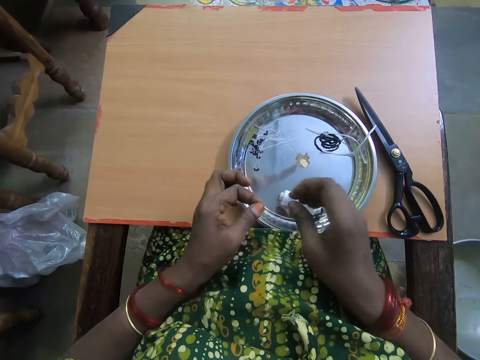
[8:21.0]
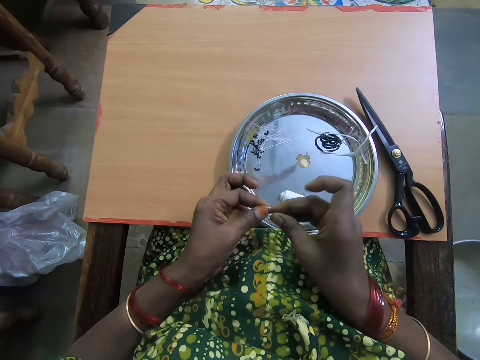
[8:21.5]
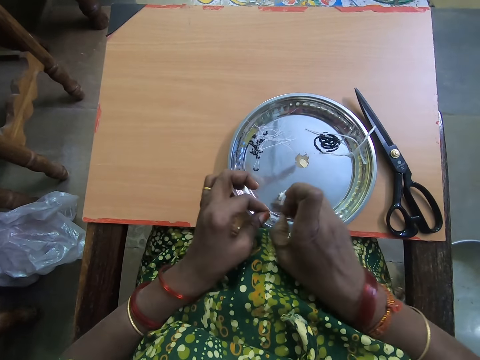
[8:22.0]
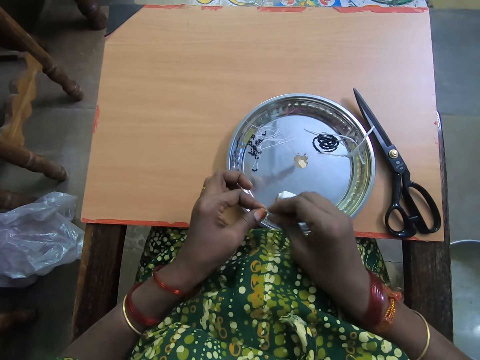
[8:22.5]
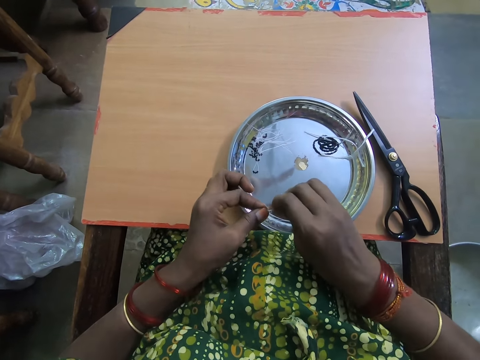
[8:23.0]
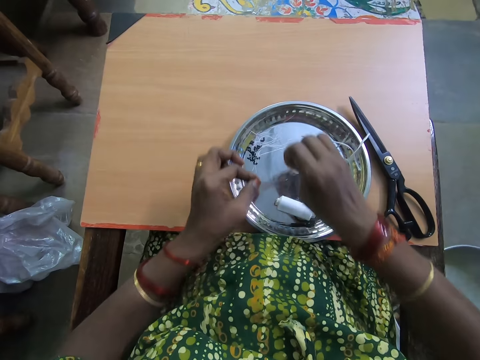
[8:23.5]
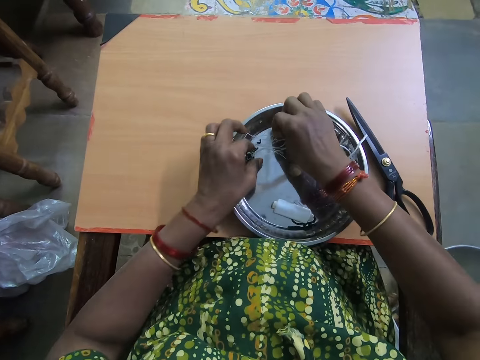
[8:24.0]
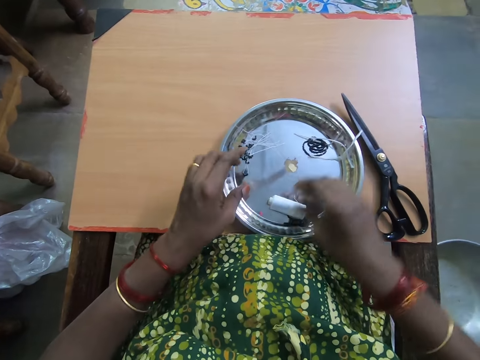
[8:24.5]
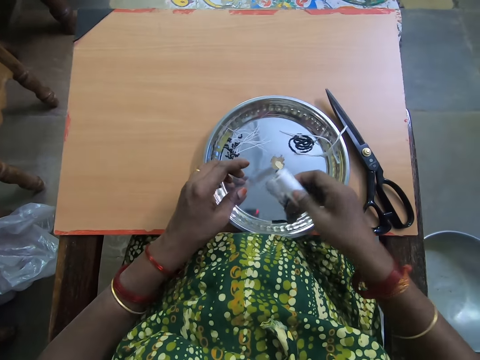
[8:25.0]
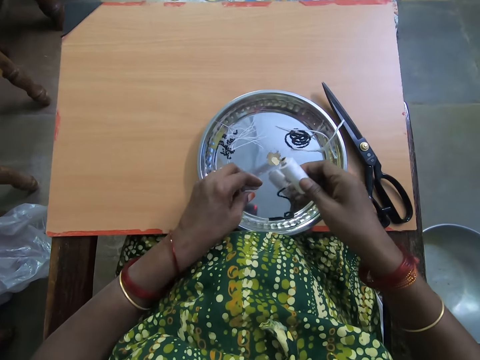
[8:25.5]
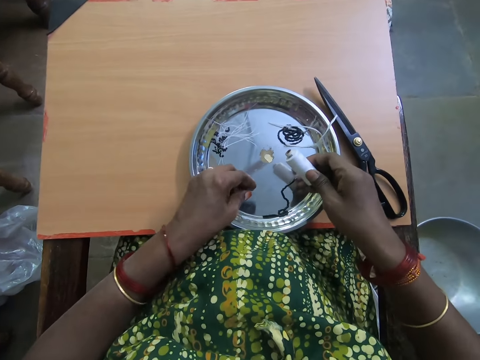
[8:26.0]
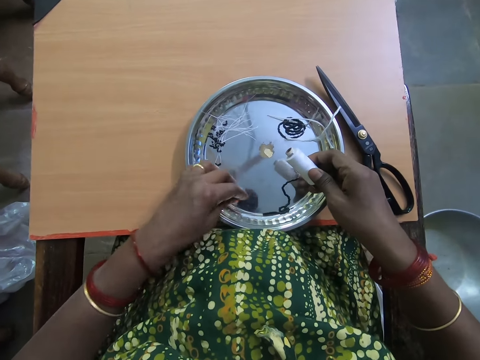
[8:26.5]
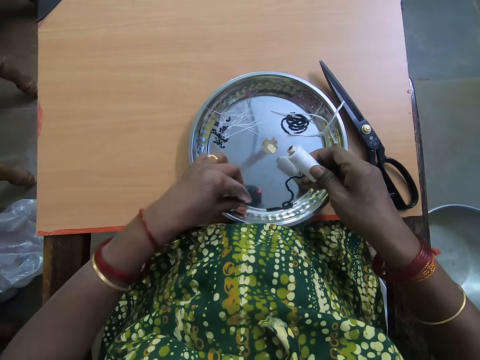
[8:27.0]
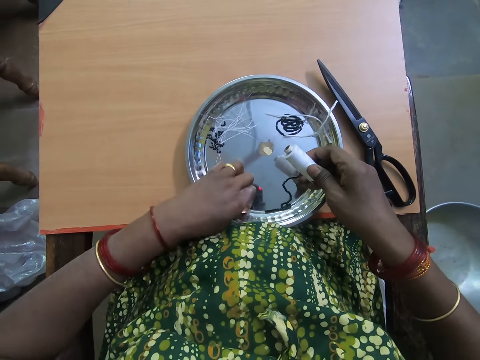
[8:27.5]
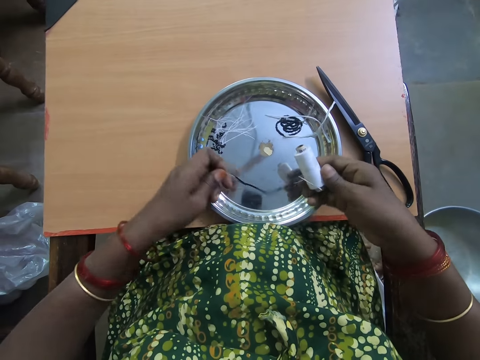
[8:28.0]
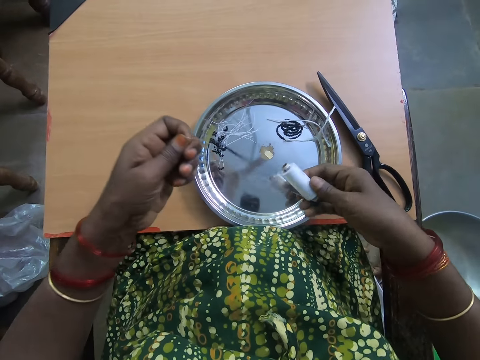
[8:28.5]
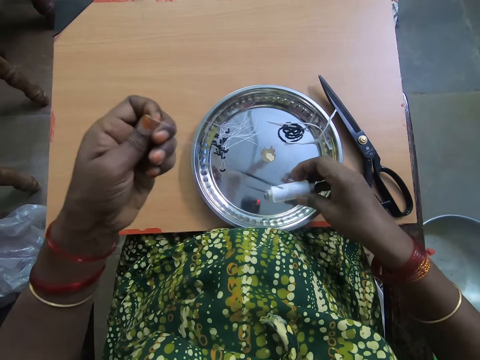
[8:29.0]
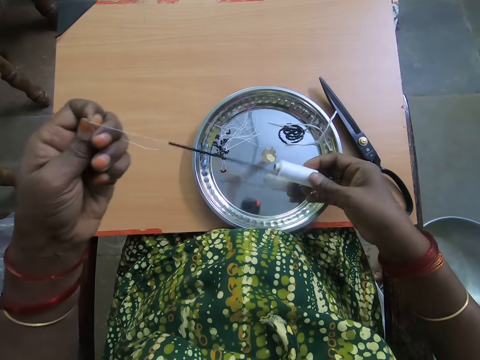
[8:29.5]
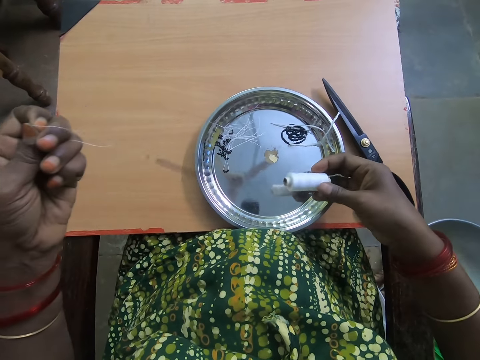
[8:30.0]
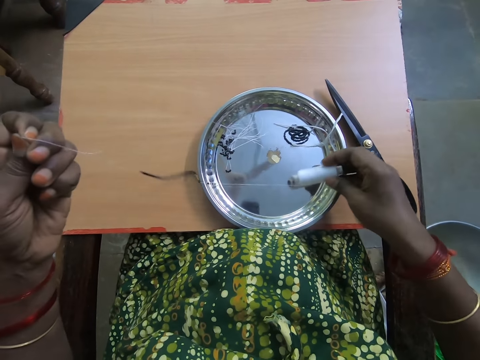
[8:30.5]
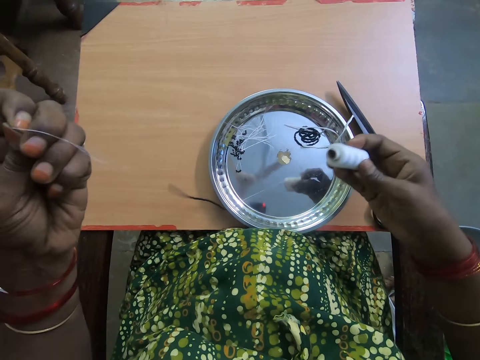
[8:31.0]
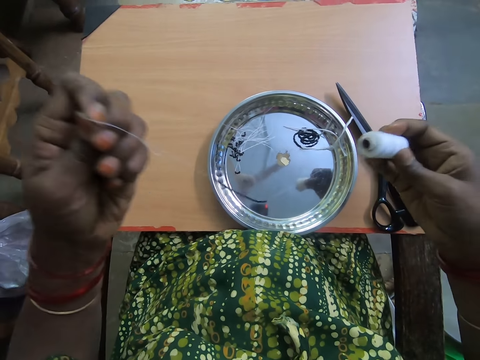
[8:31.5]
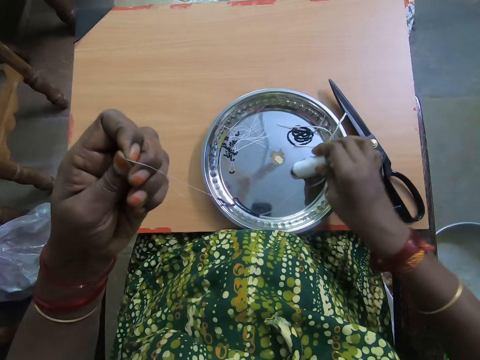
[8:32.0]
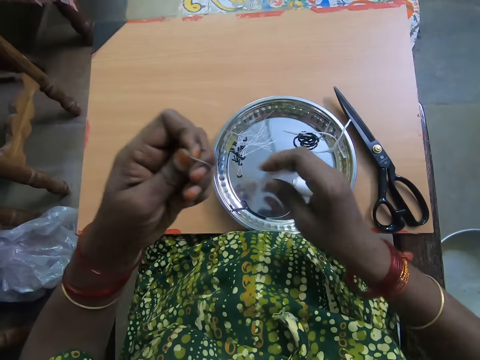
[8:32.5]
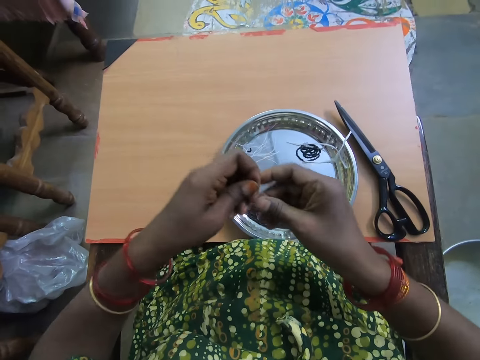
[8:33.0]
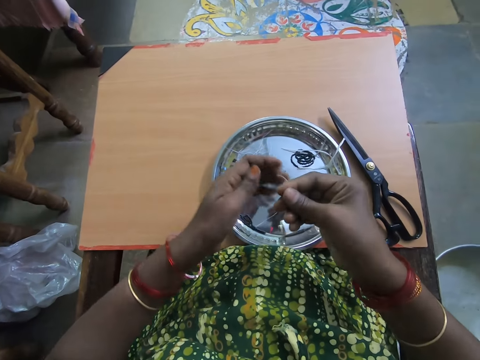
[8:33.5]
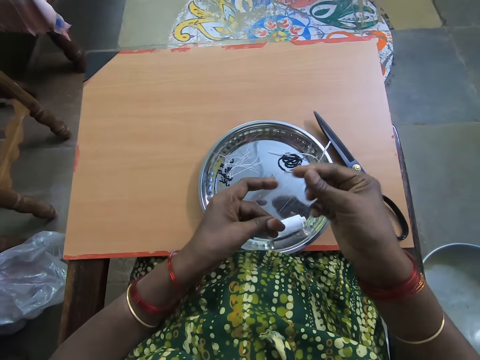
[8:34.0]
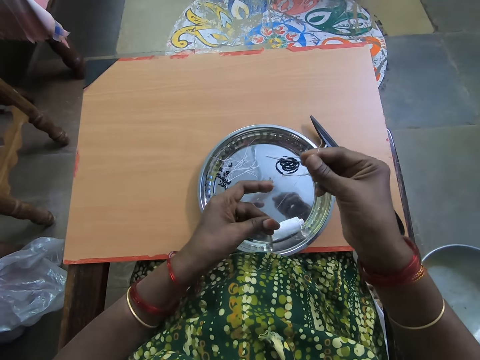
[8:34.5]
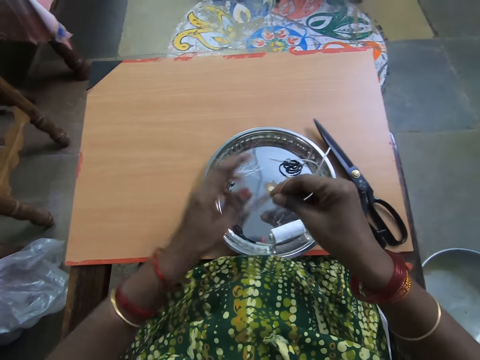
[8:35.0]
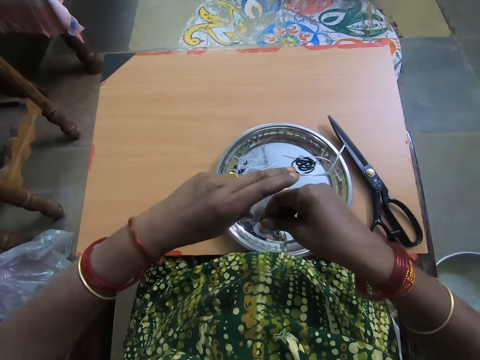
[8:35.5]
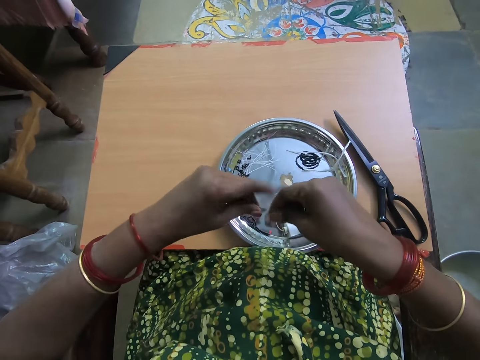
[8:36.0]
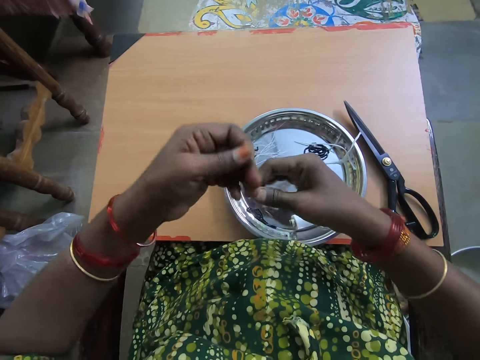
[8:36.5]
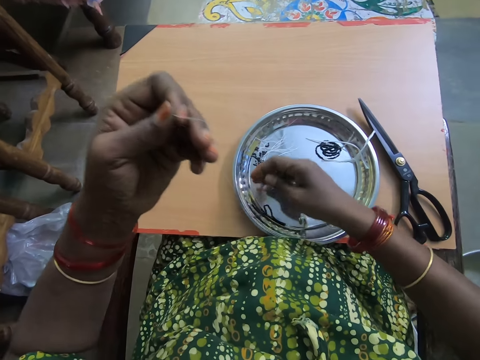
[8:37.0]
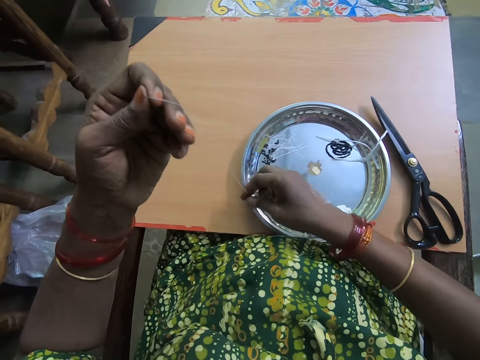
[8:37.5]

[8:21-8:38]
The camera wearer drops the beaded thread on the plate with both hands. She picks up the thread roll from the plate with her right hand. She strengthens the polyester yarn. She picks up the thread from the plate with her right hand. She pulls out the thread with her left hand. She drops the thread roll on the plate with her right hand. She passes the thread to her right hand. She pulls the thread with her right hand. She passes the thread to her left hand.

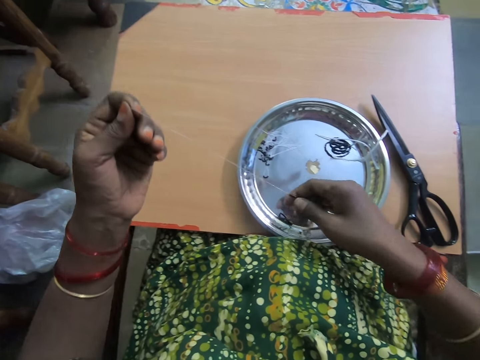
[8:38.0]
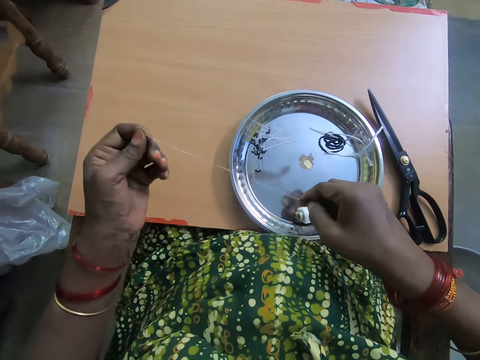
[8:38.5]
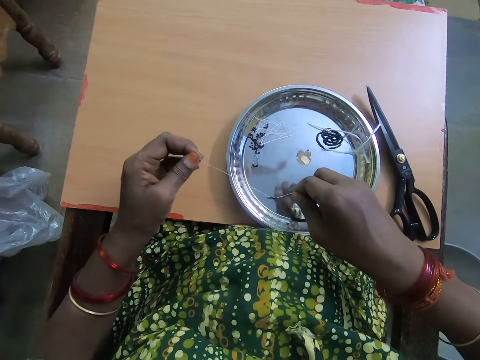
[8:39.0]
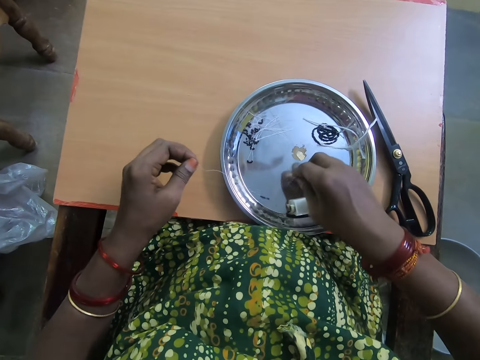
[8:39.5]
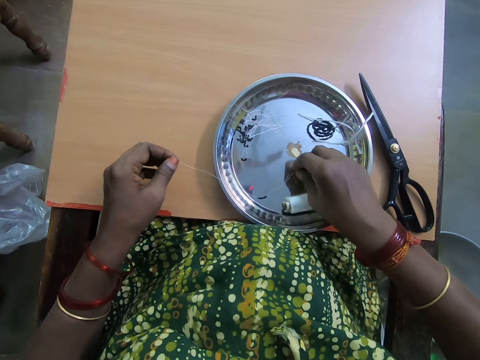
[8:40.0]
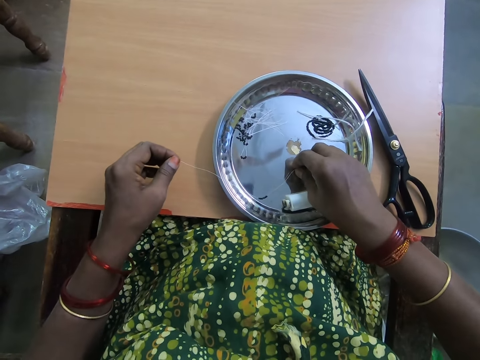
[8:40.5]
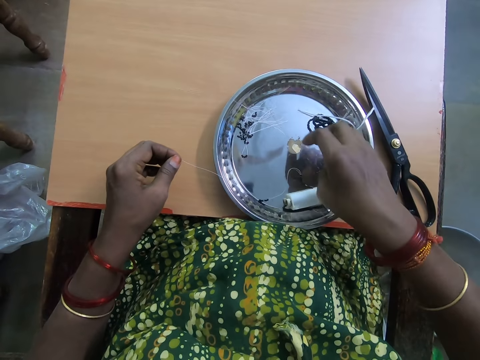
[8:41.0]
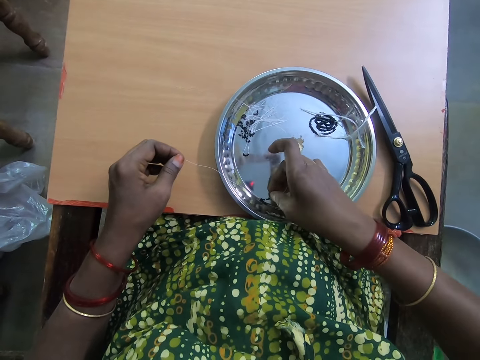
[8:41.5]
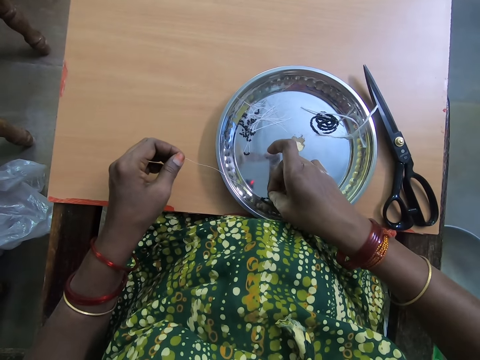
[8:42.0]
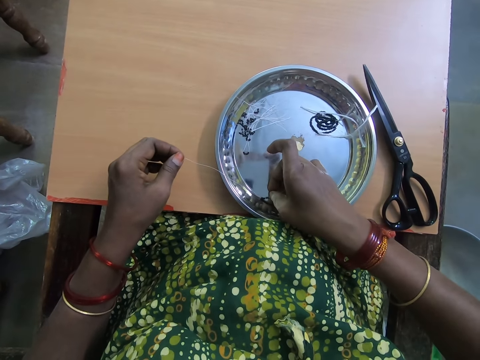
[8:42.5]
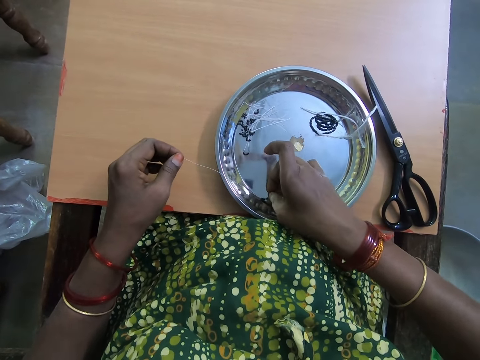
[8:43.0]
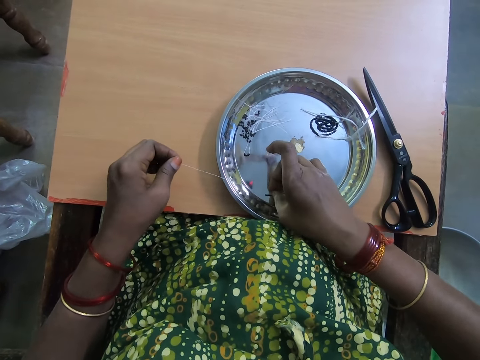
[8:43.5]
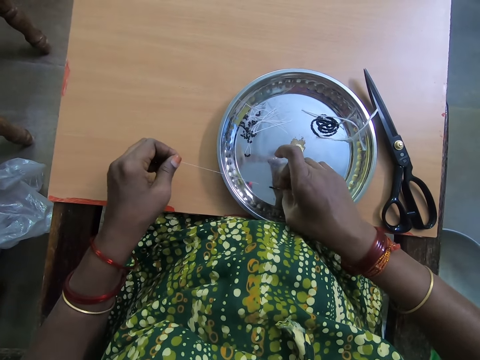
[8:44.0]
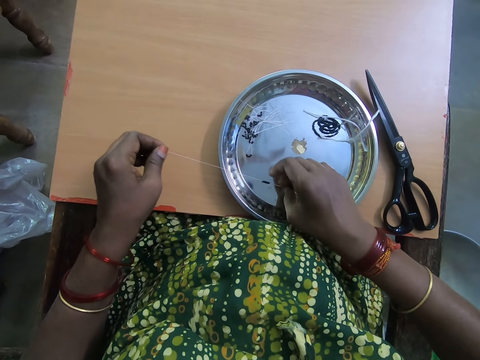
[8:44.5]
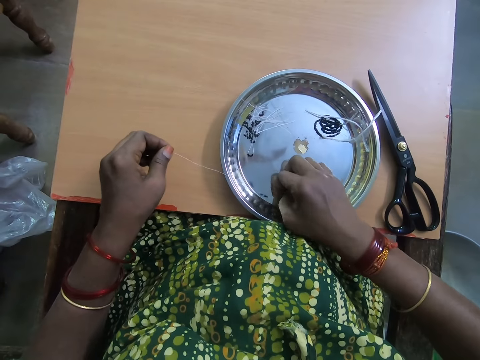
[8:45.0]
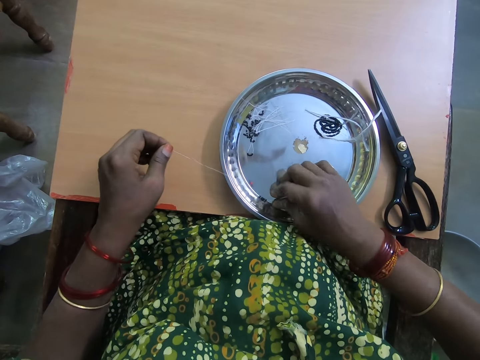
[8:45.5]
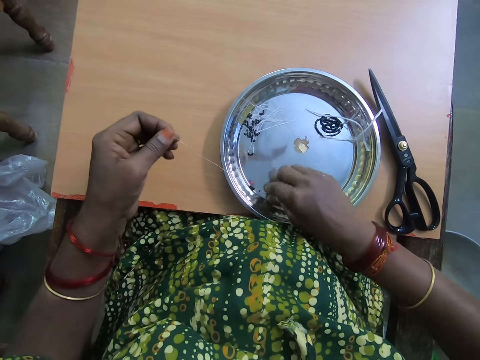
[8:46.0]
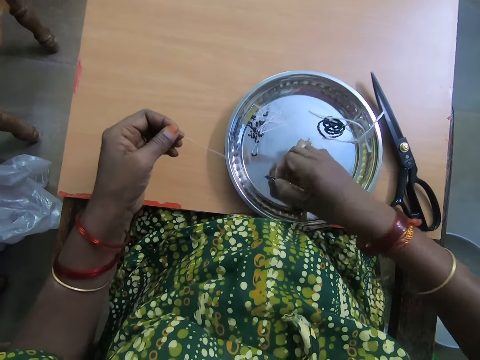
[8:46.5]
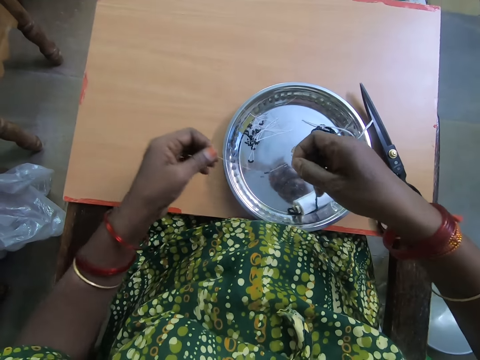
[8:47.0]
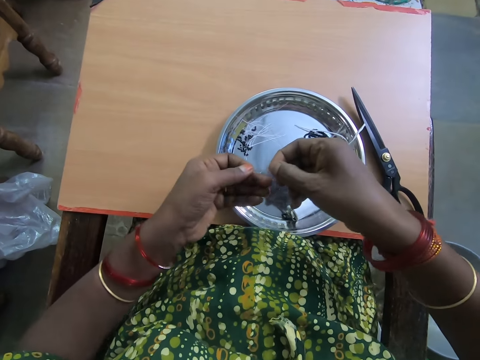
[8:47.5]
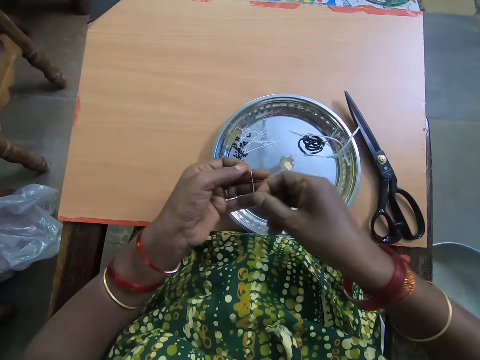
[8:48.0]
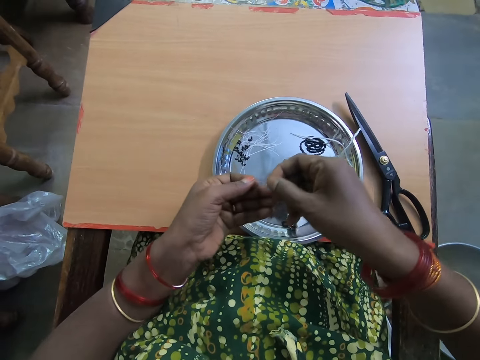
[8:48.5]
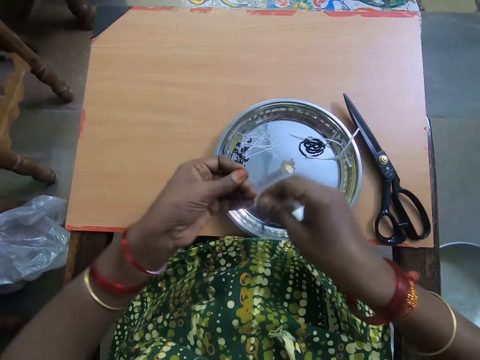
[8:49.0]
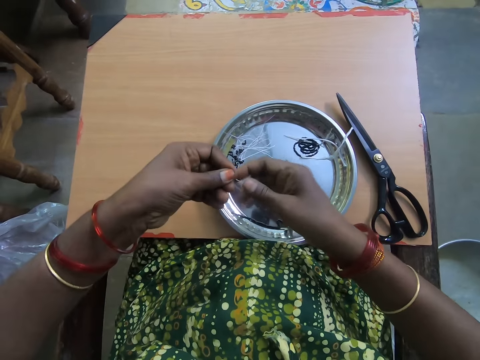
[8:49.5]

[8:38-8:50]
The camera wearer separates beads in the thread with her right hand. She places the beaded thread on the plate with her right hand. She raises the thread up with her right hand. She joins the thread together.
